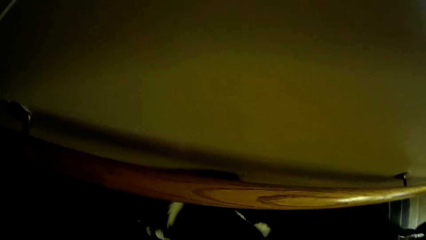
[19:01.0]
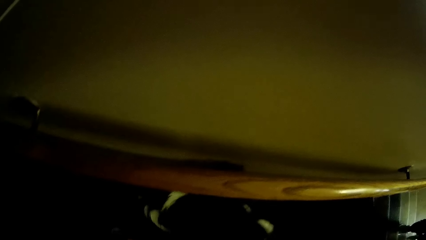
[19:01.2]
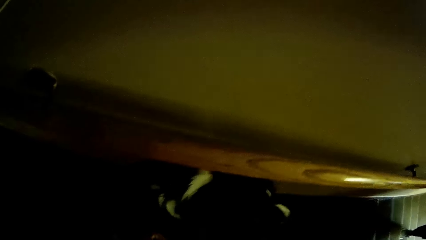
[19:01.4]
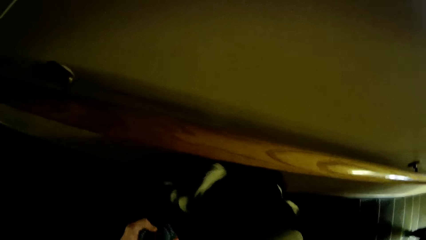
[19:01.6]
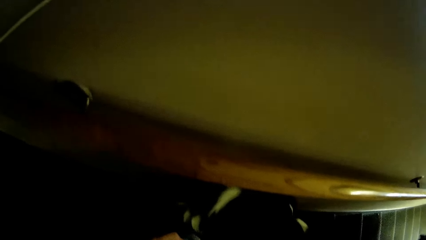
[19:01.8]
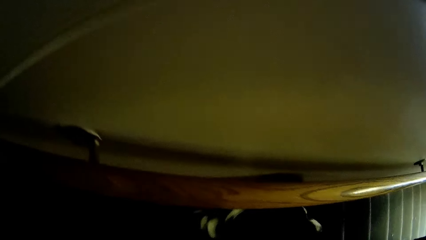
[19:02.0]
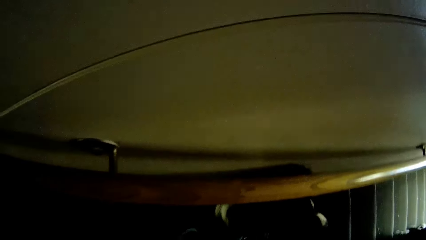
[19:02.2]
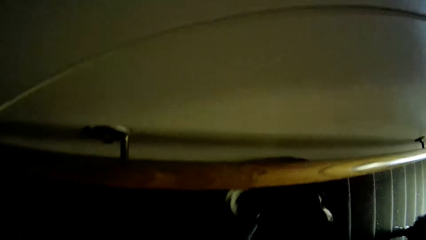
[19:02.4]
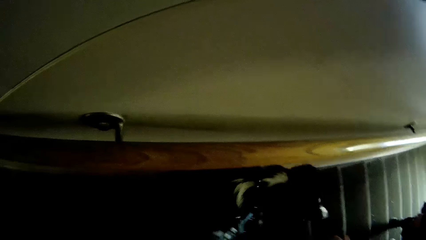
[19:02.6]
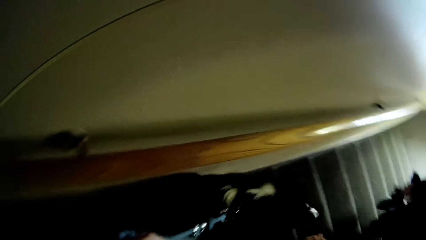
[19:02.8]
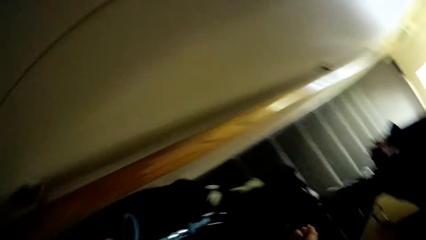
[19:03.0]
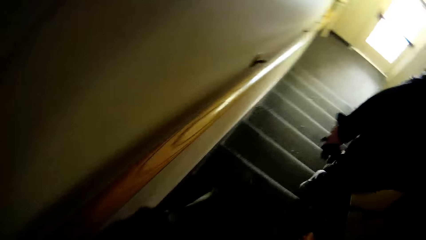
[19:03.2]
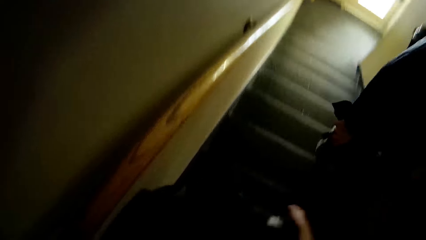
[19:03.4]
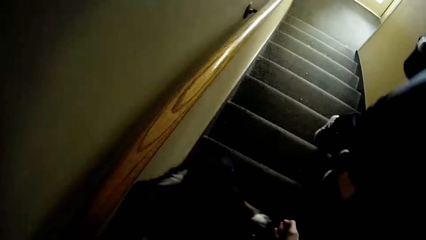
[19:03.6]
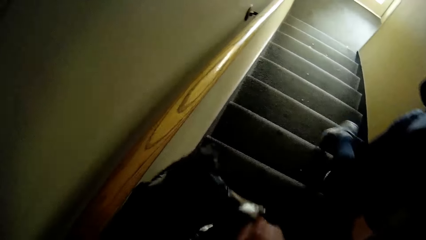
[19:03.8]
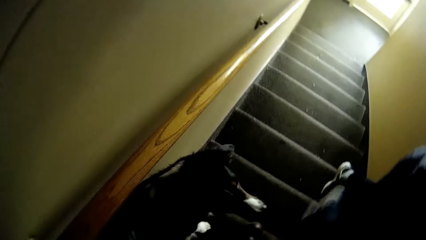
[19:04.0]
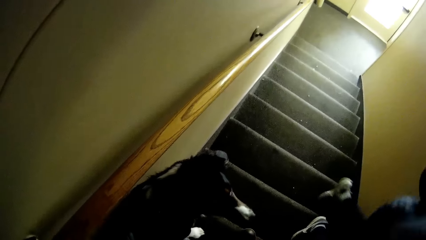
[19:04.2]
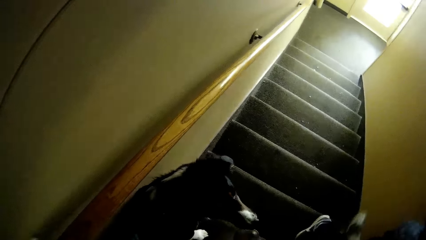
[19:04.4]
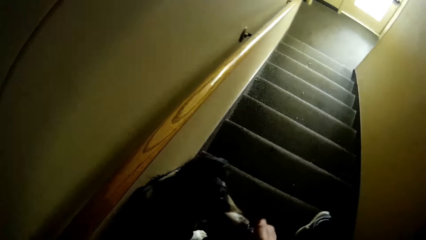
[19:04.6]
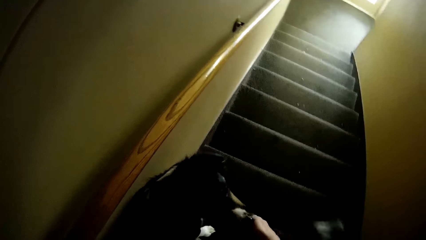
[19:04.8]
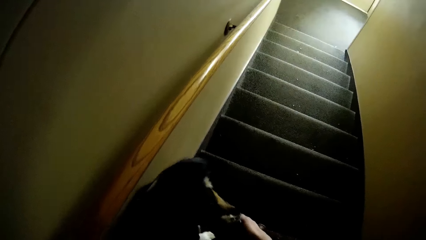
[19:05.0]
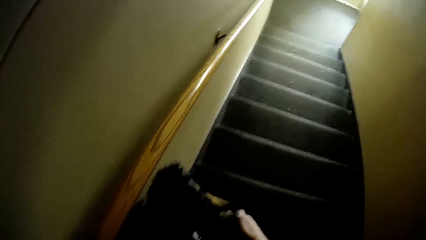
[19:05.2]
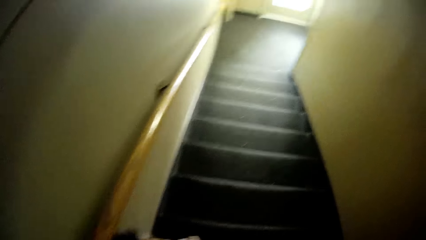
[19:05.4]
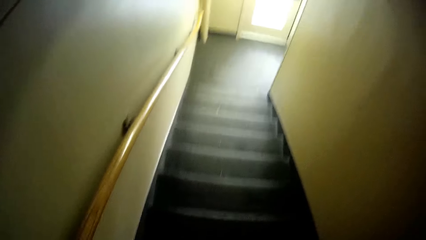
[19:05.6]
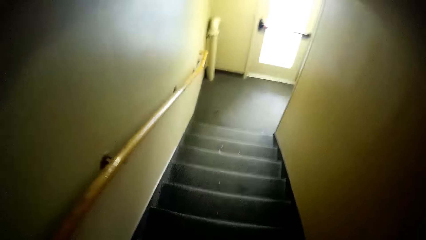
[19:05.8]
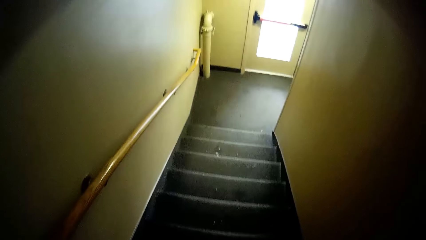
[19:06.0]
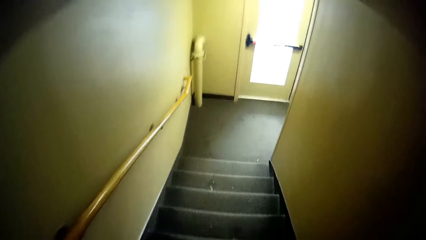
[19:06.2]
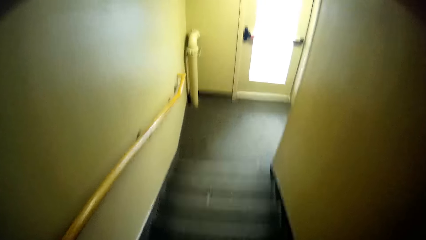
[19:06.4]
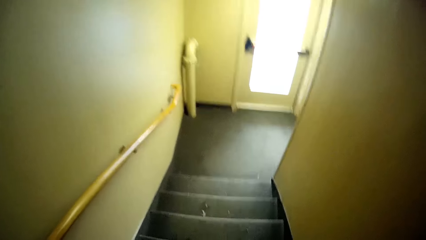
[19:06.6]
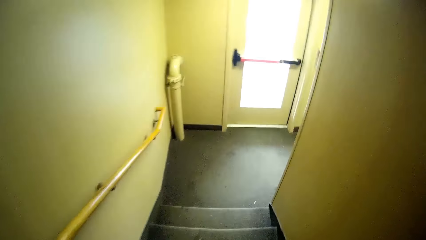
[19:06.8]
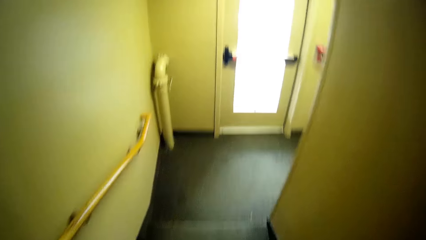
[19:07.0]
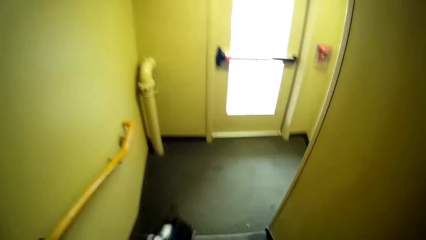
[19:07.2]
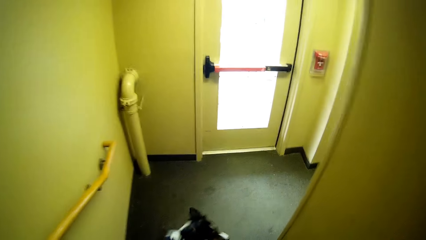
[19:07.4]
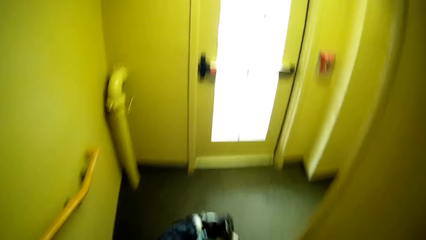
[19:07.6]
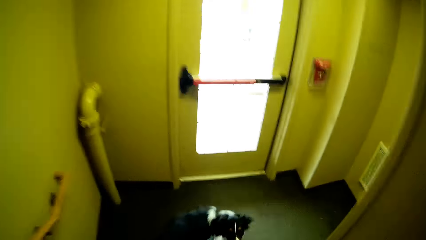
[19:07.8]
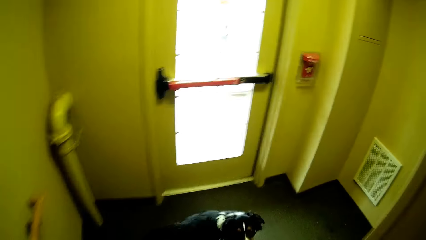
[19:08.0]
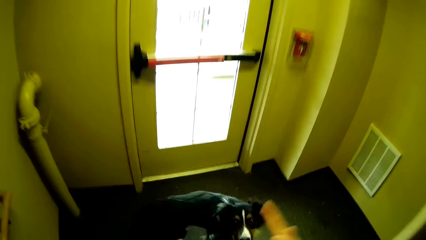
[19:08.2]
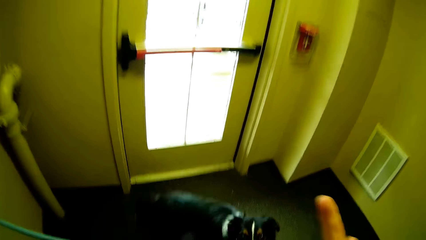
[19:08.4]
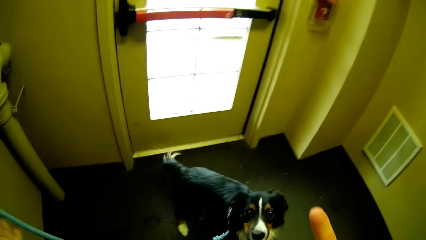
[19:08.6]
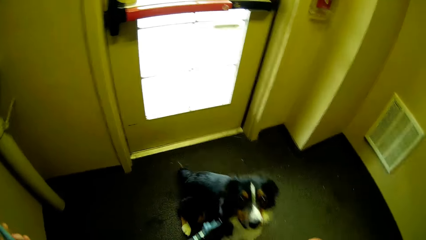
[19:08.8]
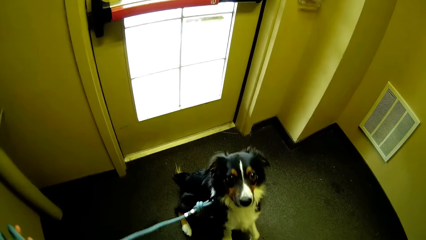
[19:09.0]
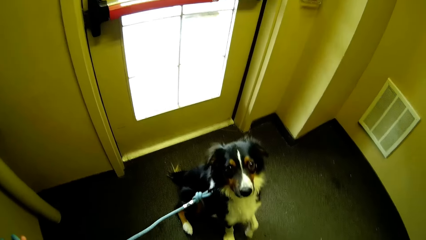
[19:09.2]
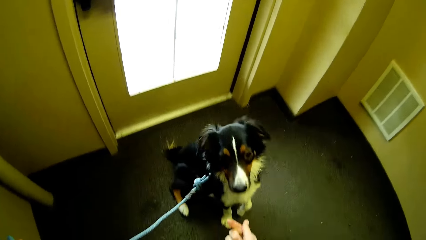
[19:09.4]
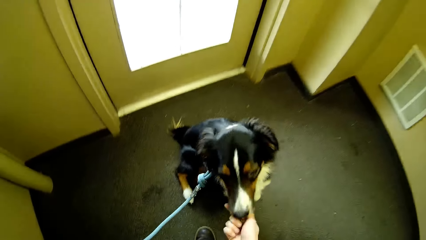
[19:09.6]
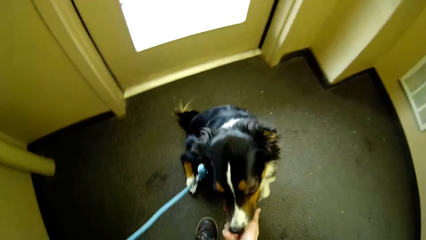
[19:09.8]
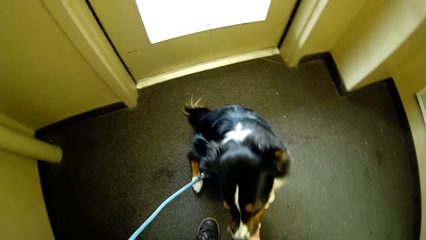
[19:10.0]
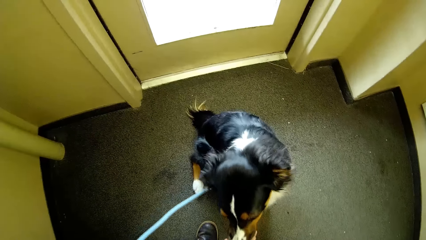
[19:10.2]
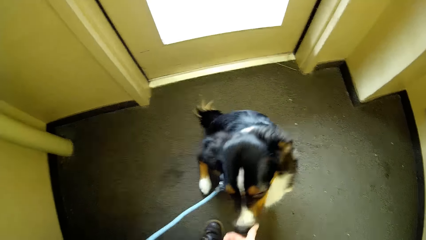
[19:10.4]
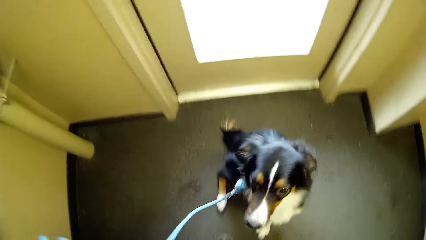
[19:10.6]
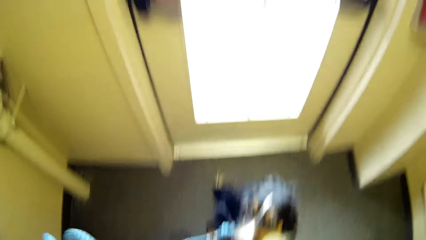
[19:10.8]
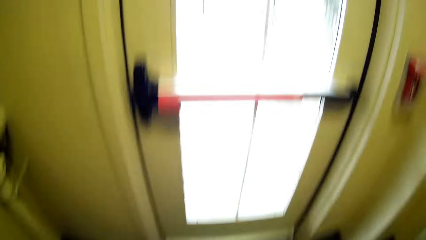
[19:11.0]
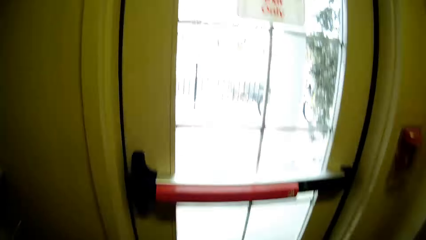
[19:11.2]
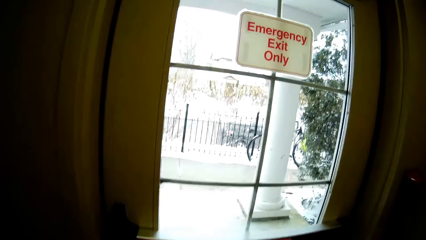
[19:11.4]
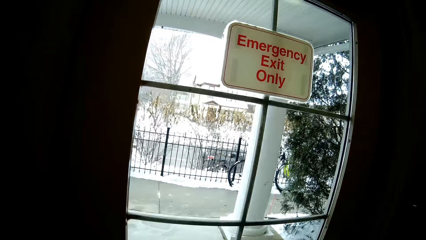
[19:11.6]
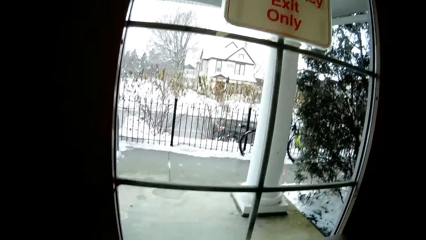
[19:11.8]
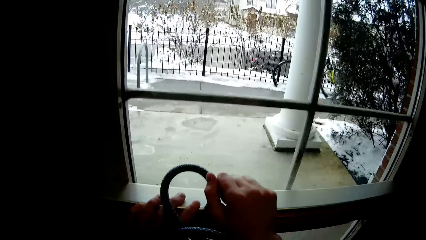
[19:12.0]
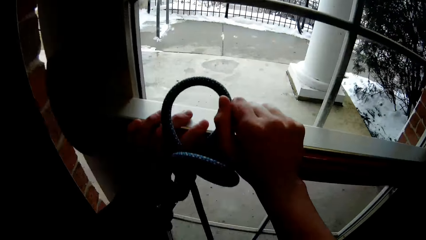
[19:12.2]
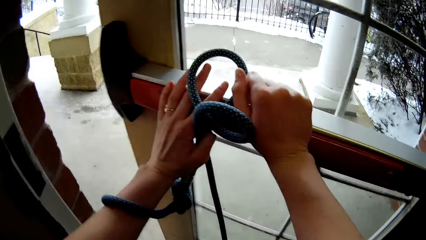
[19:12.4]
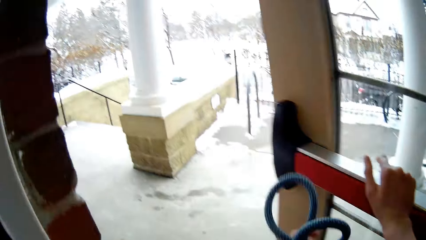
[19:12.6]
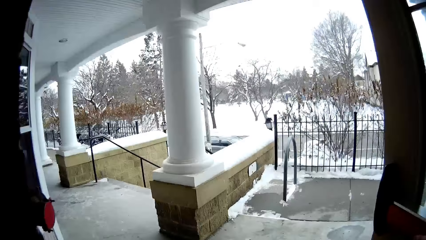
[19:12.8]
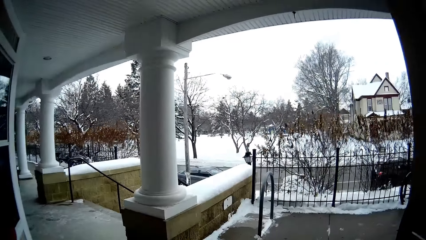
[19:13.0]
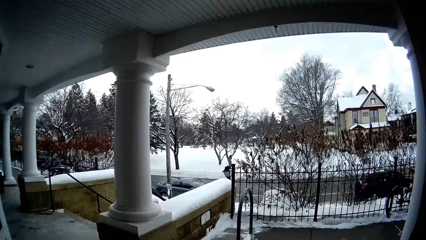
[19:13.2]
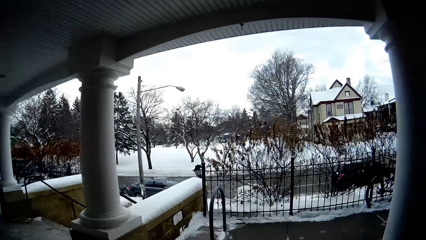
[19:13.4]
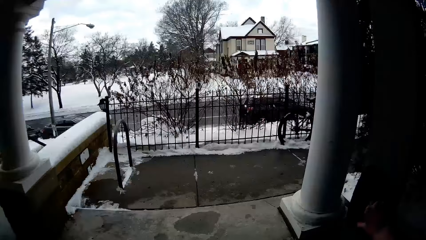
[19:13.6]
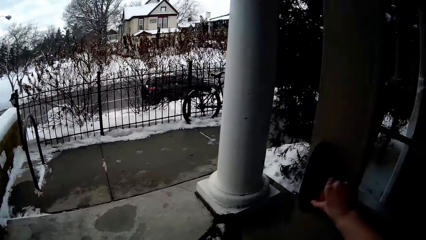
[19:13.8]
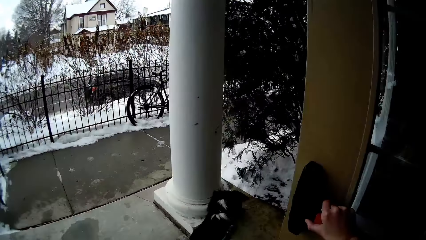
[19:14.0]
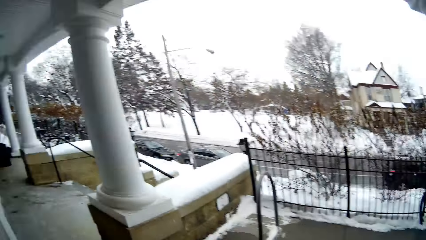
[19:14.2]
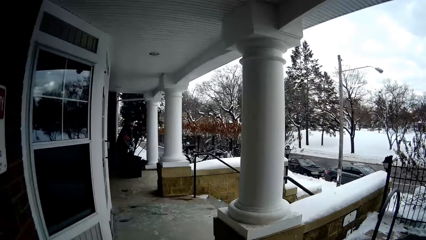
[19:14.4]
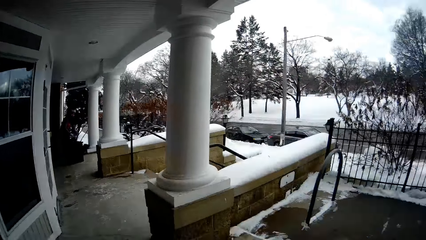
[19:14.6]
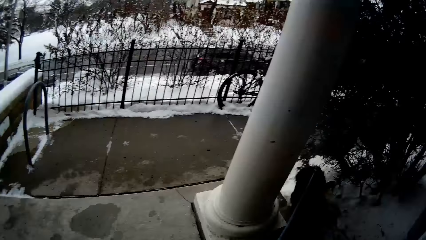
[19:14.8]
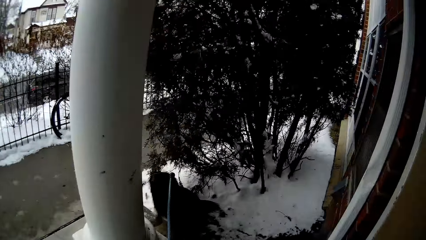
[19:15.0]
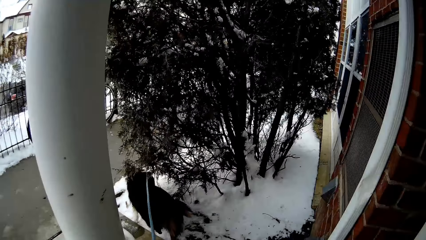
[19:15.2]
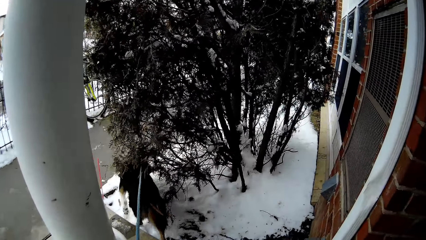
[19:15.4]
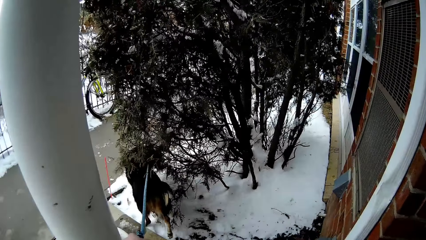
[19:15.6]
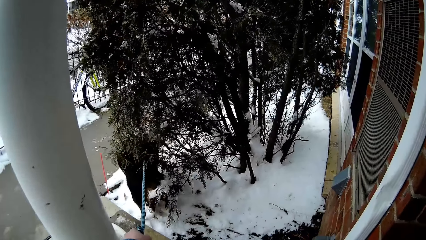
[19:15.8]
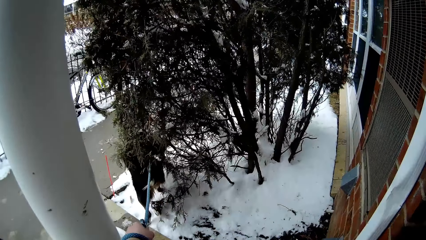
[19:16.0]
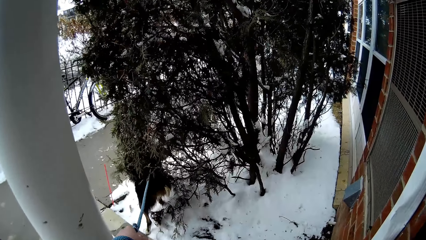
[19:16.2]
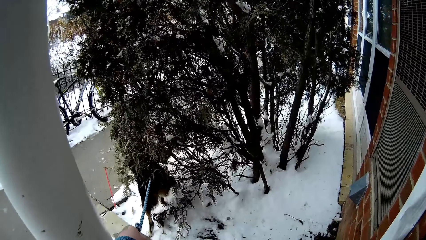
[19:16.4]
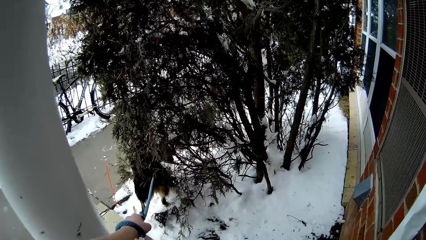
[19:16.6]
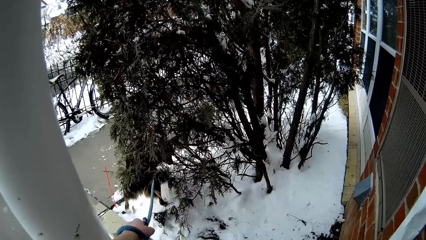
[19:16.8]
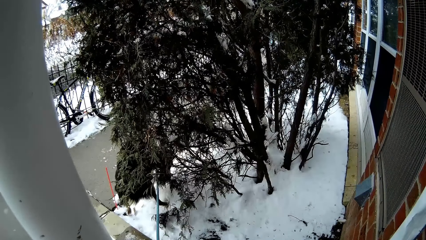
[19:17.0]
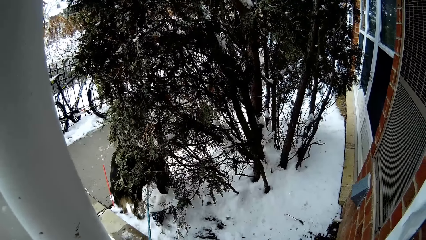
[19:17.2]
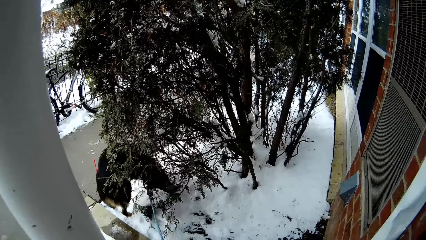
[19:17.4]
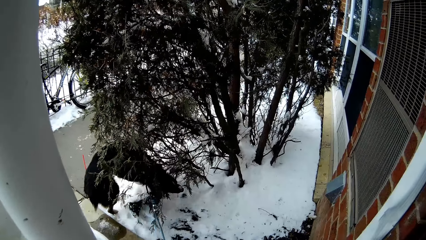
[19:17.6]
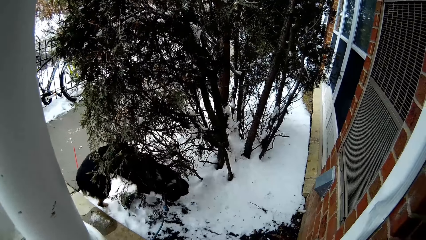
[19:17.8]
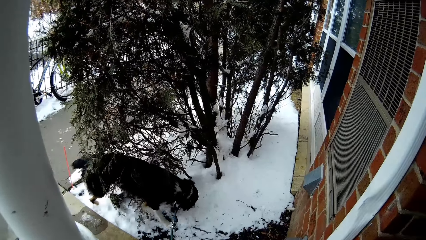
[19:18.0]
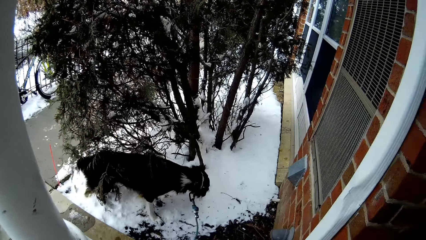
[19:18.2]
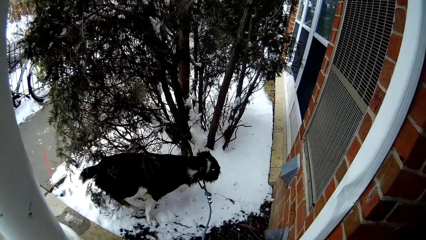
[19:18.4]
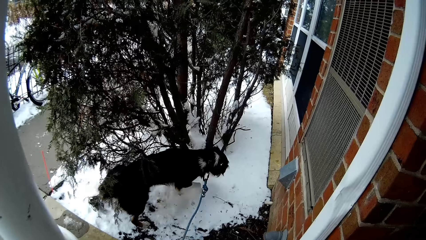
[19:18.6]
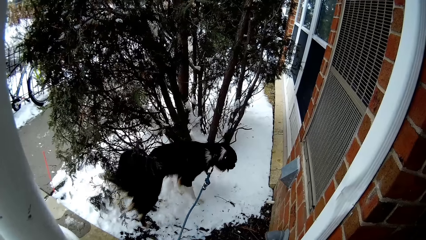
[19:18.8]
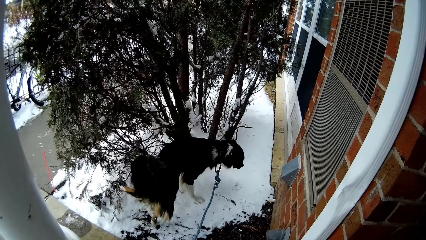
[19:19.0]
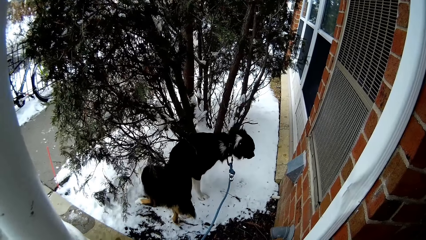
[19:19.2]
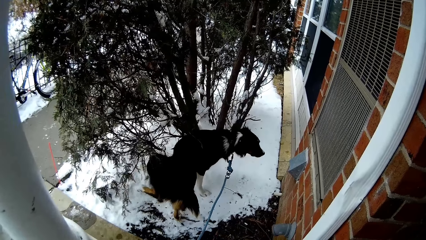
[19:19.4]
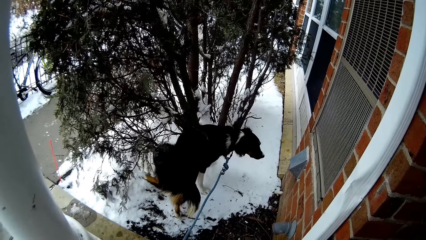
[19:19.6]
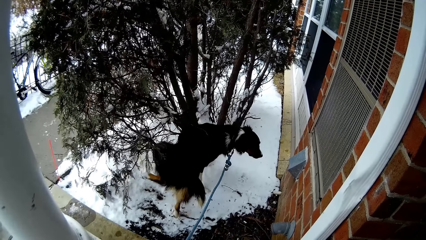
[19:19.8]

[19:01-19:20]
A man walks past the camera wearer. The camera wearer touches the black dog with her right hand. She opens a door with both hands. She walks towards the veranda with the black dog. She holds the rope of the dog.
